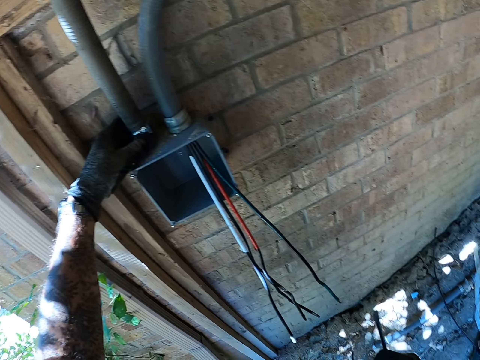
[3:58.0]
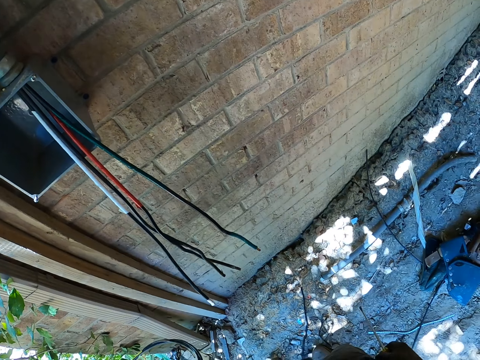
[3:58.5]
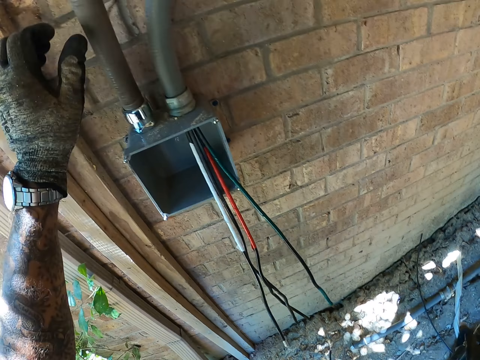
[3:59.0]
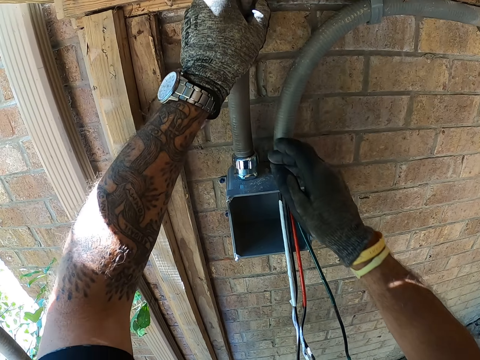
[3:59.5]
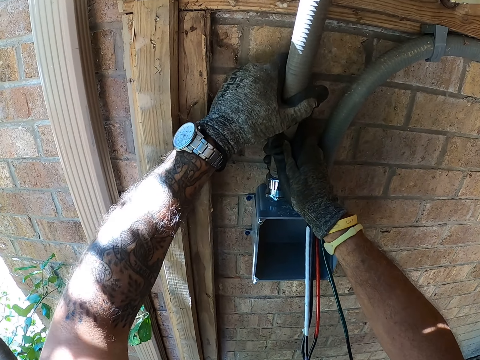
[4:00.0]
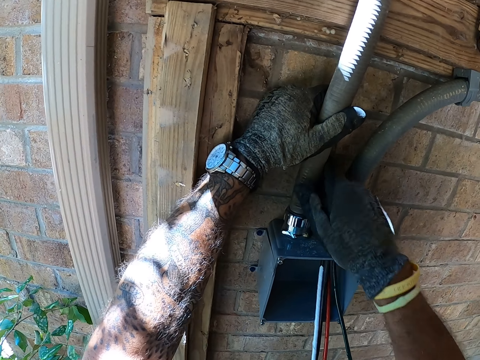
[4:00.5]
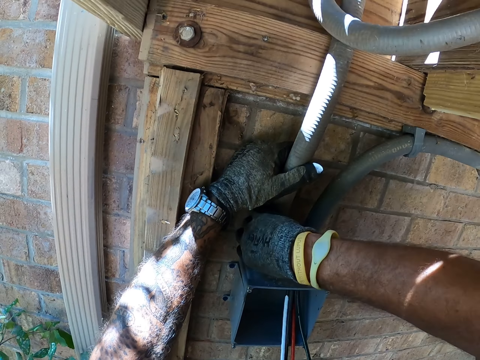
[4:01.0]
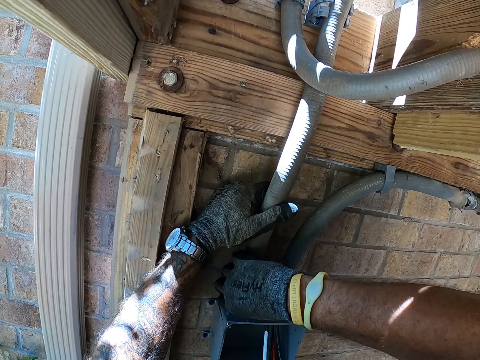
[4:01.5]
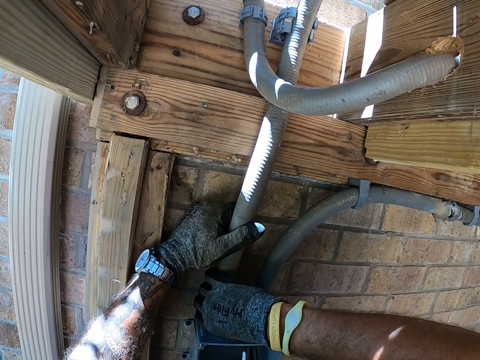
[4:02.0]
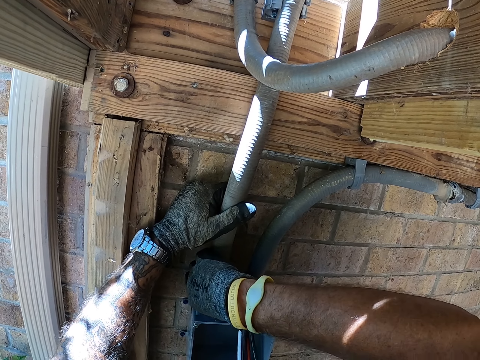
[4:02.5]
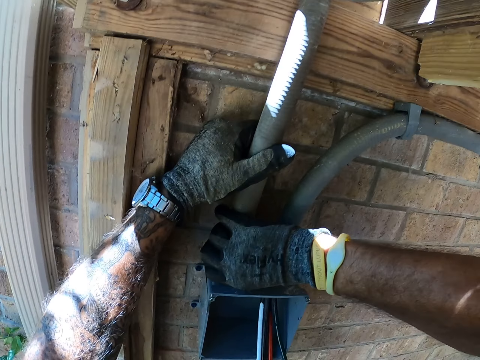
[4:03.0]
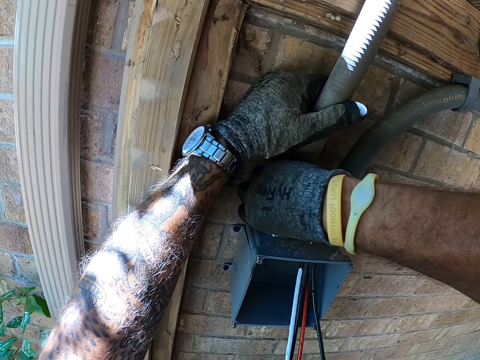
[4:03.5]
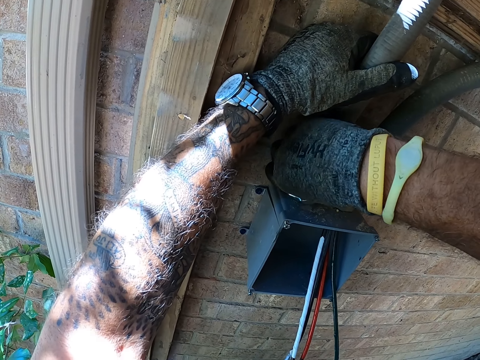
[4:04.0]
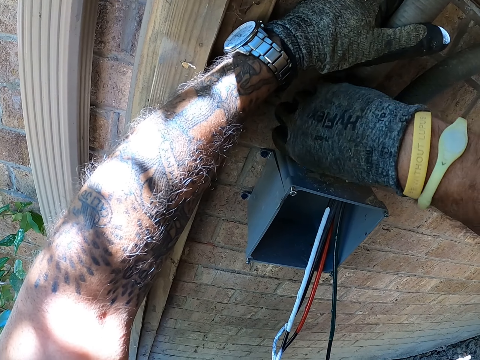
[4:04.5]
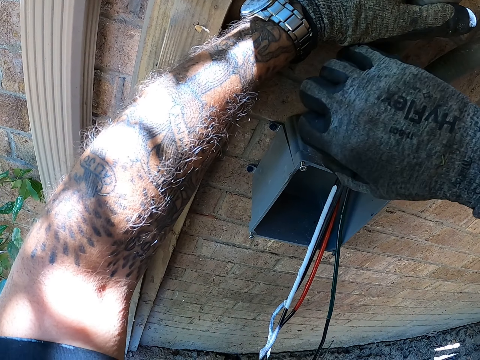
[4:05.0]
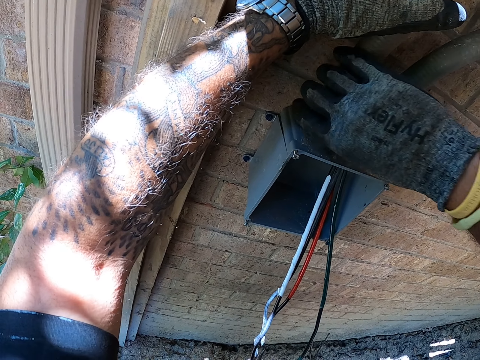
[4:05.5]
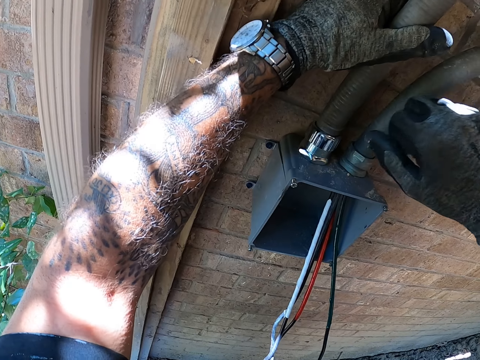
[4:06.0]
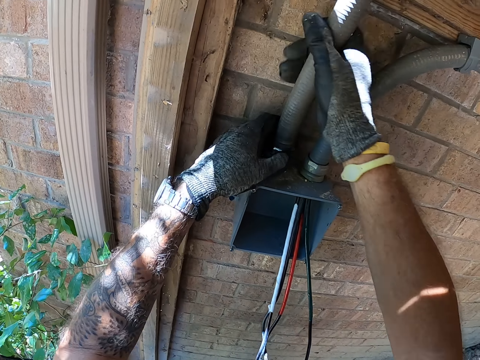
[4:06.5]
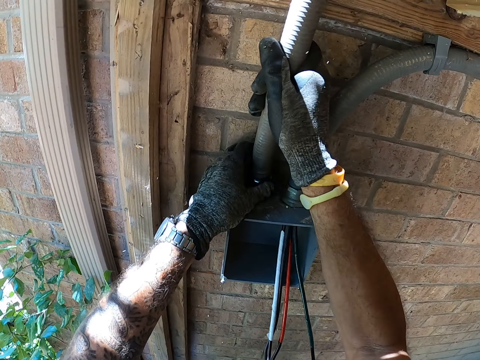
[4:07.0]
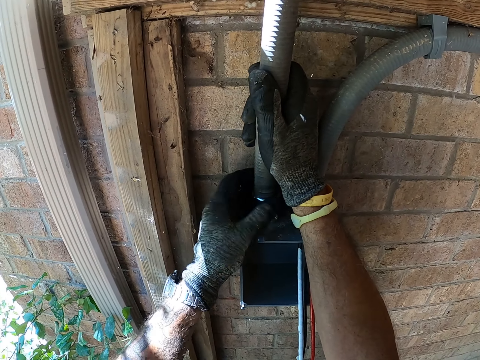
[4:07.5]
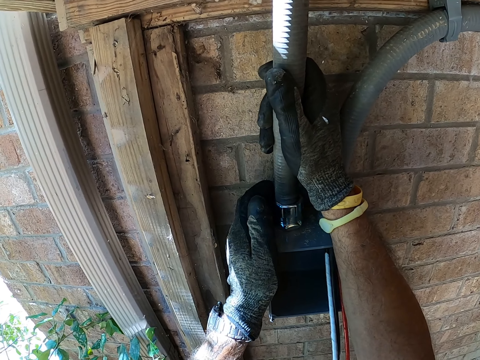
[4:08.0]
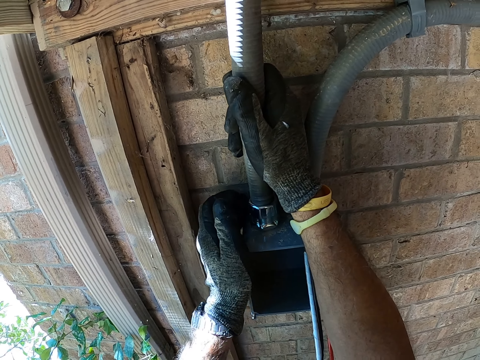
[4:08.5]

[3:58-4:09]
The camera wearer looks around. They hold a pipe. They pull the pipe. They loosen the cable holder or bolt. They hold the pipe.

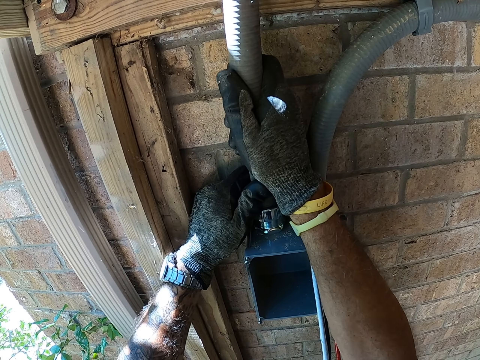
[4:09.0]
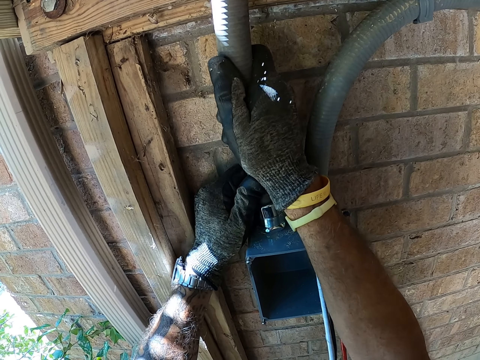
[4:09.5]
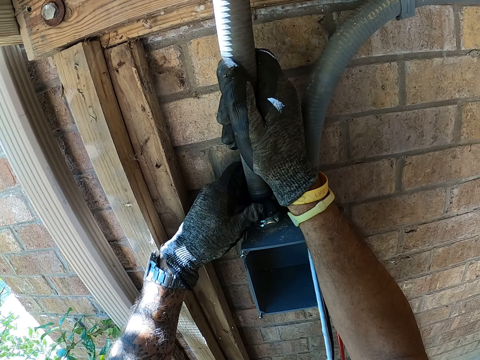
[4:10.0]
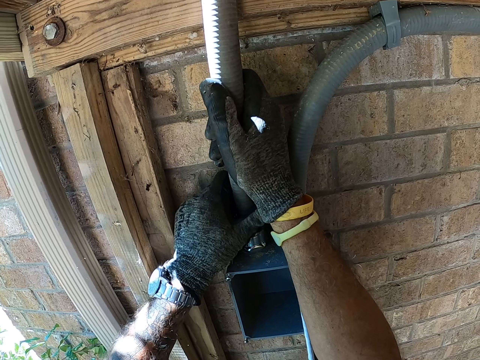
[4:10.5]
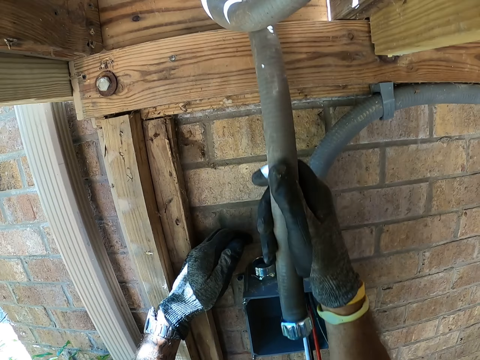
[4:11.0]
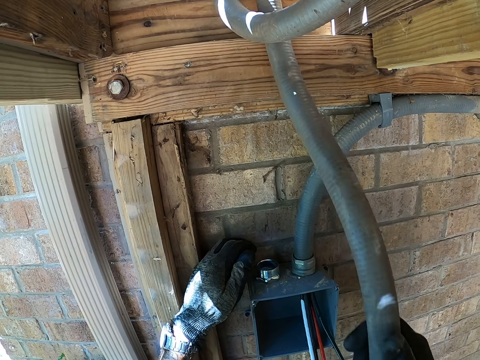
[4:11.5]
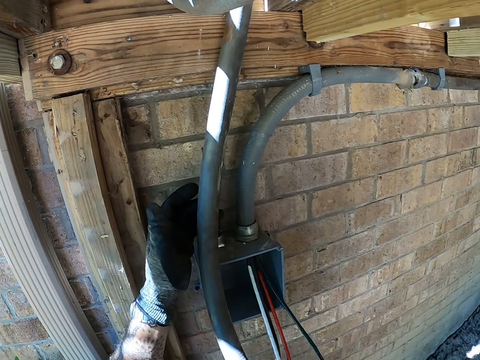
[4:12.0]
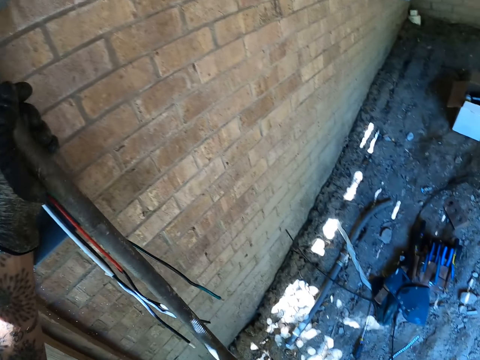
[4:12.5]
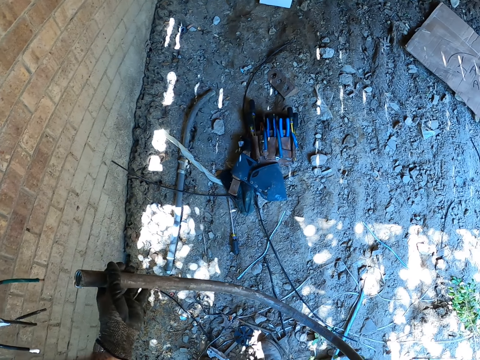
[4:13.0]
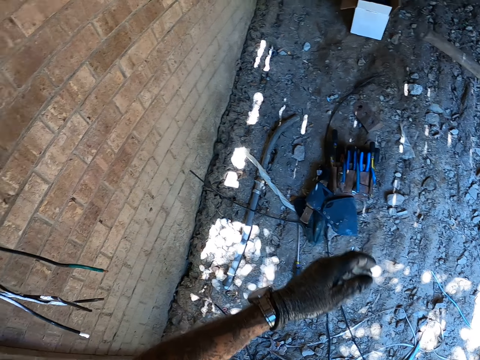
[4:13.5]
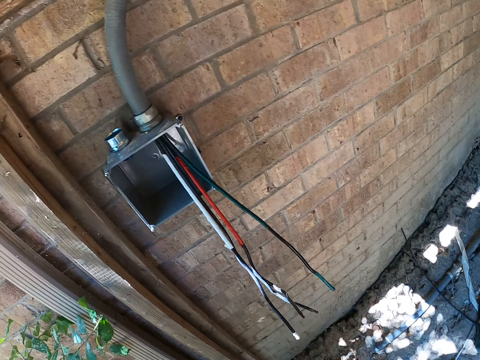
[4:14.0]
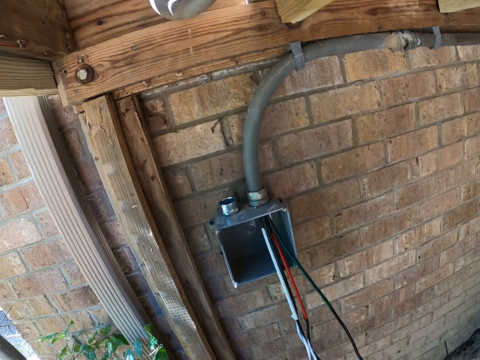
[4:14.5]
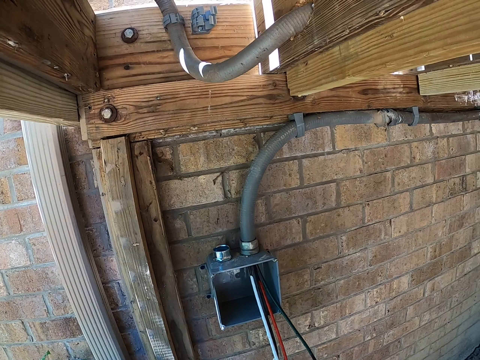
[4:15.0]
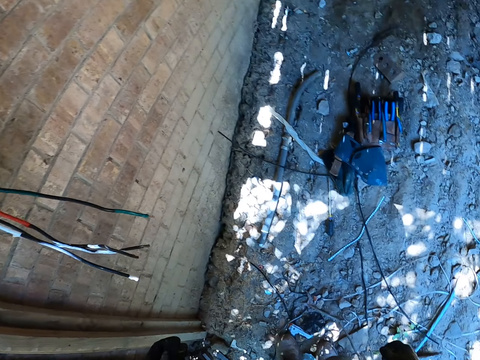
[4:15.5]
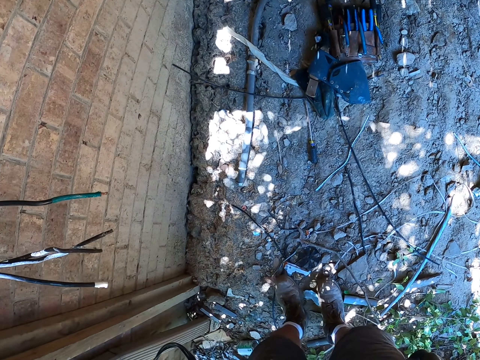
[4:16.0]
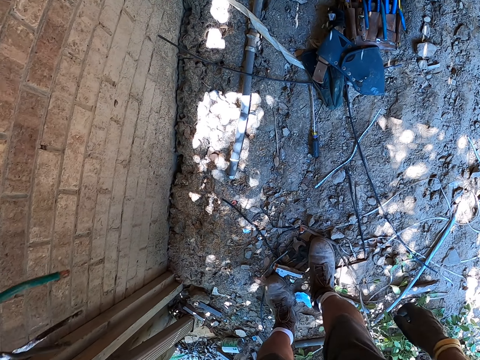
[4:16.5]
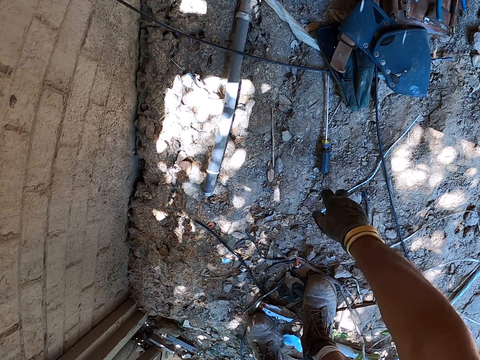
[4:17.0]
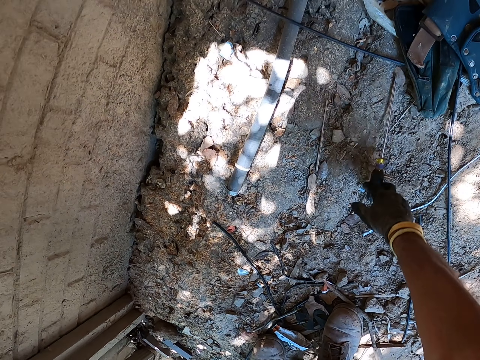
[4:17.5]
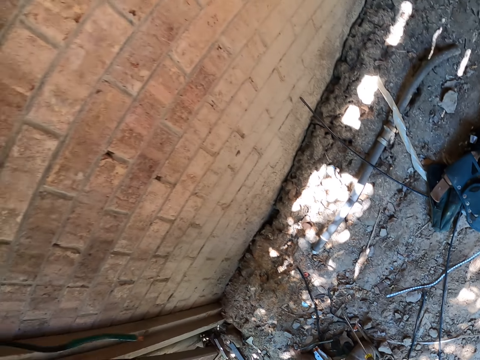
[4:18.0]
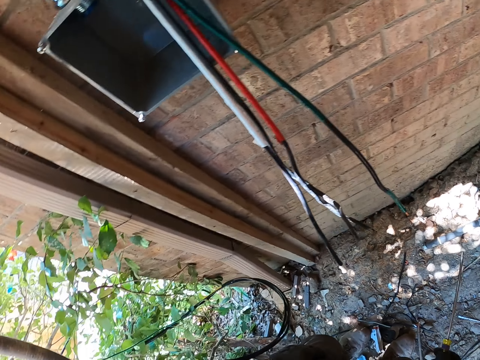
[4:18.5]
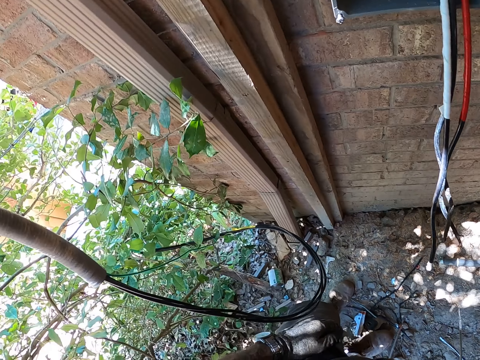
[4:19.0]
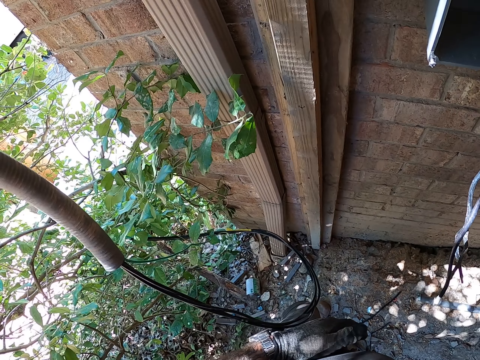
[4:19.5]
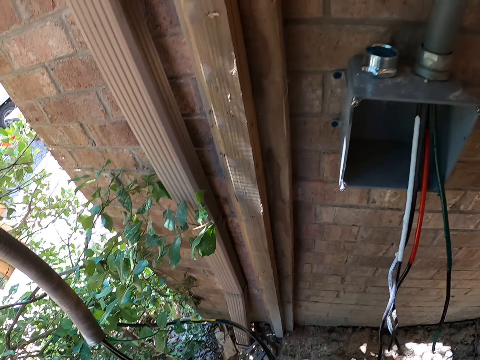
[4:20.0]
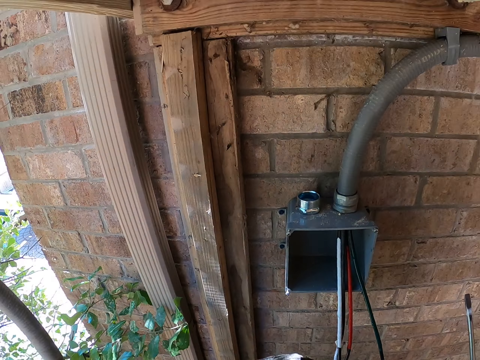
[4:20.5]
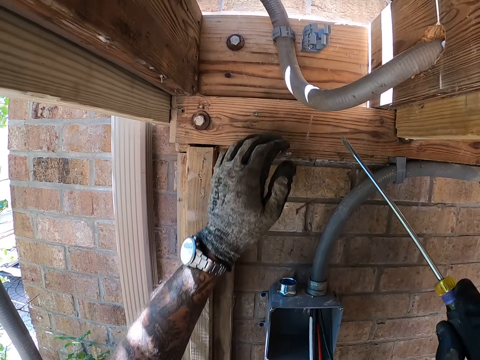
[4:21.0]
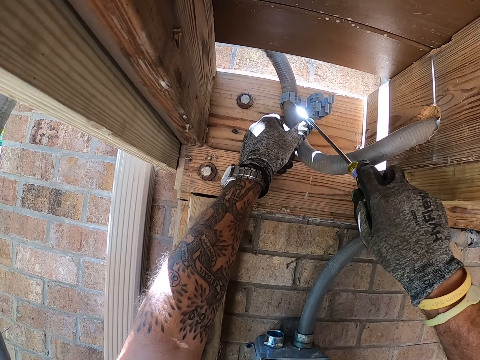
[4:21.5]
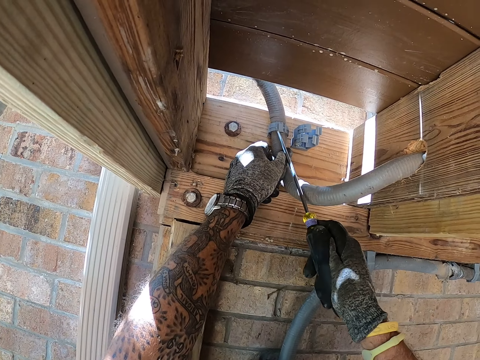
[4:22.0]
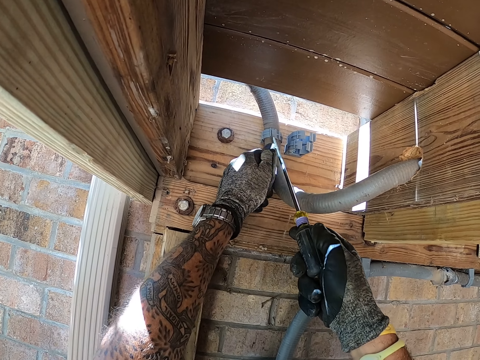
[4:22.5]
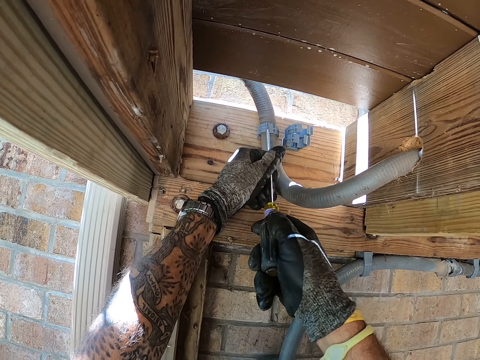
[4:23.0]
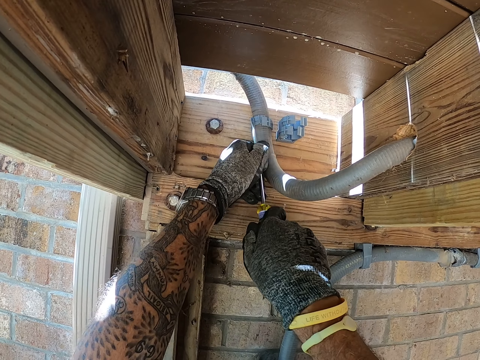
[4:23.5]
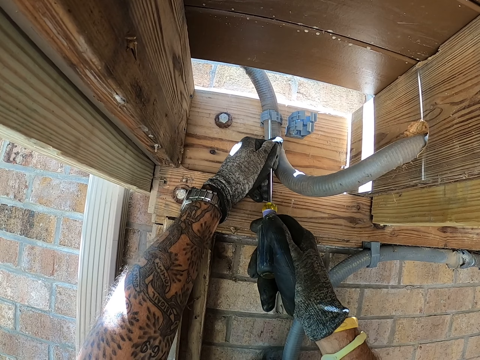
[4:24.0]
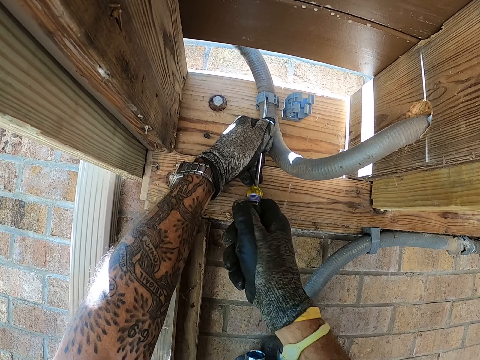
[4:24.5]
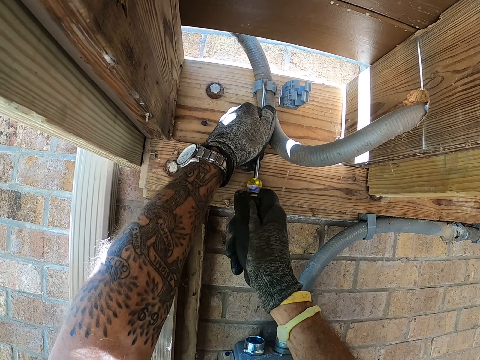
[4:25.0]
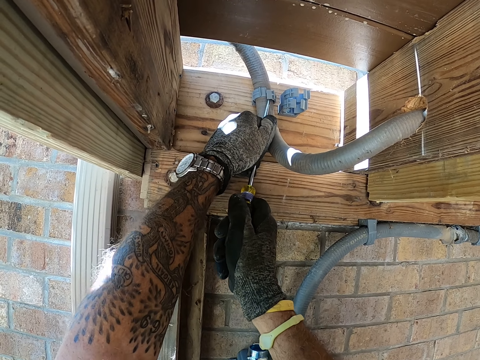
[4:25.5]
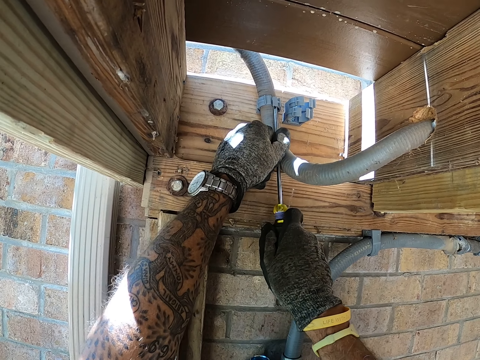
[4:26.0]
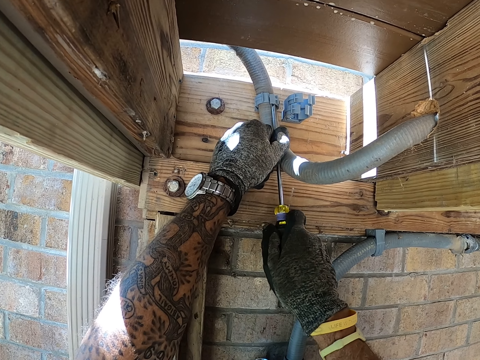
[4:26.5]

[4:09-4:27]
The camera wearer pulls the pipe. They remove the pipe. They throw the pipe. They put it down. They look around. They pick up the screwdriver. They look around. They loosen the cable holder.
